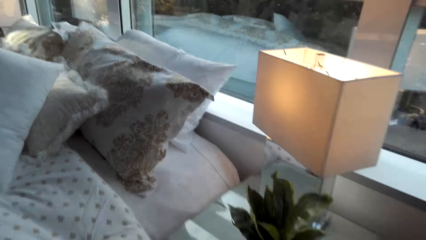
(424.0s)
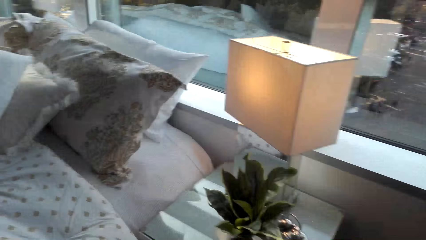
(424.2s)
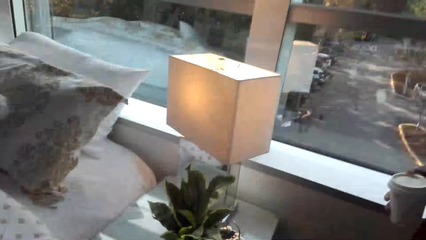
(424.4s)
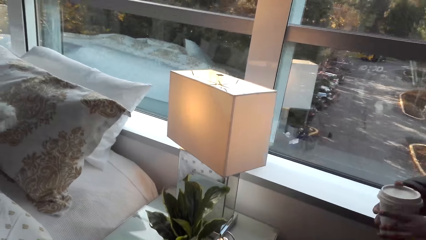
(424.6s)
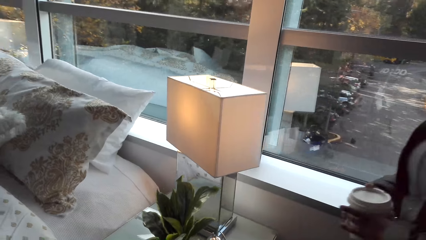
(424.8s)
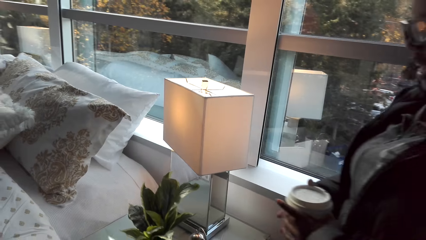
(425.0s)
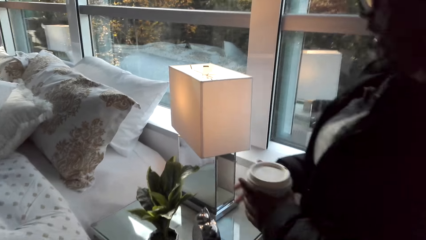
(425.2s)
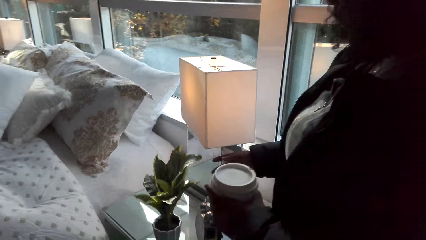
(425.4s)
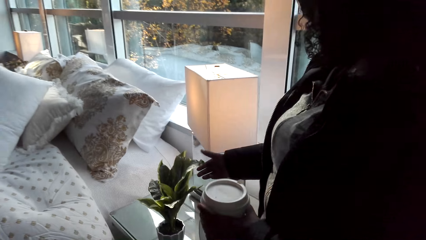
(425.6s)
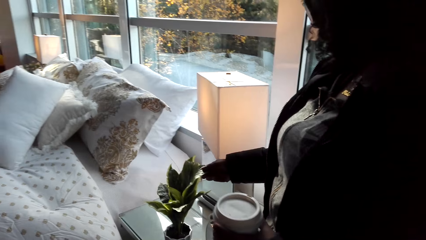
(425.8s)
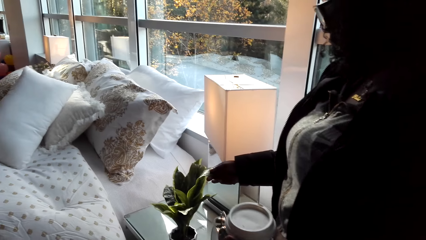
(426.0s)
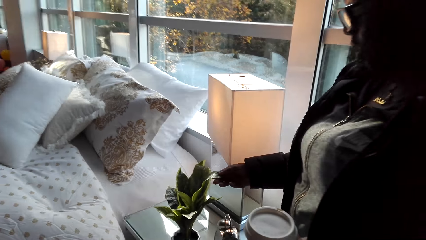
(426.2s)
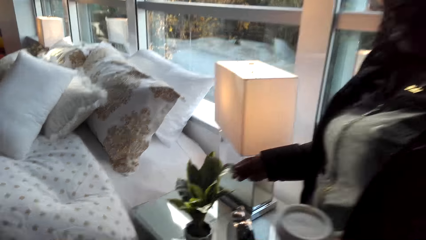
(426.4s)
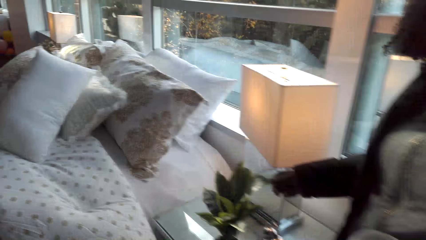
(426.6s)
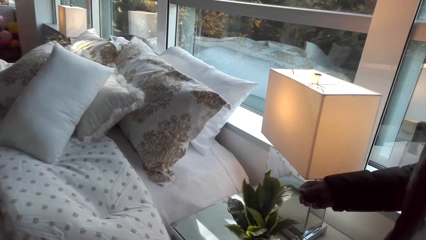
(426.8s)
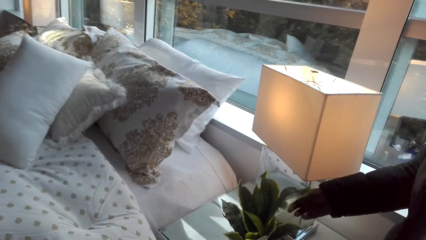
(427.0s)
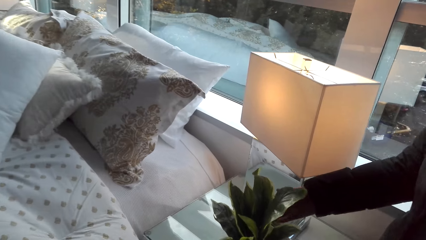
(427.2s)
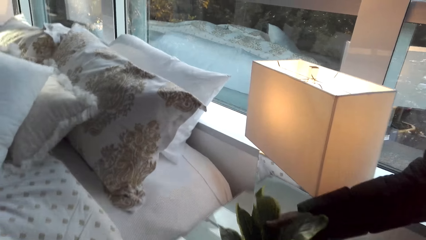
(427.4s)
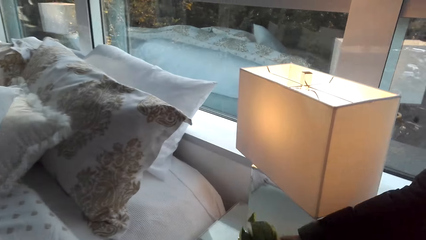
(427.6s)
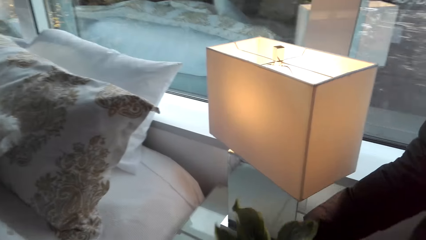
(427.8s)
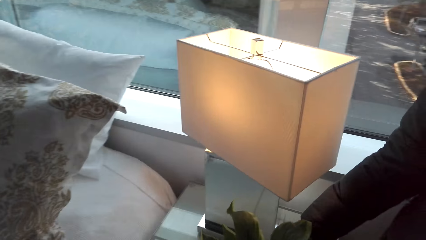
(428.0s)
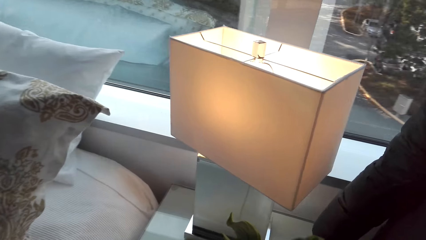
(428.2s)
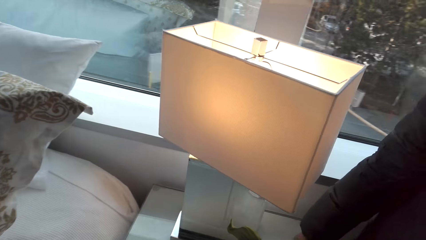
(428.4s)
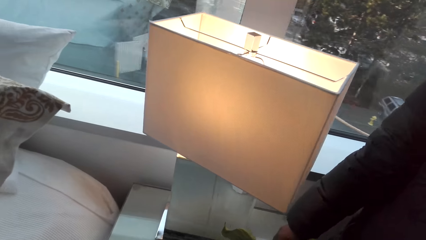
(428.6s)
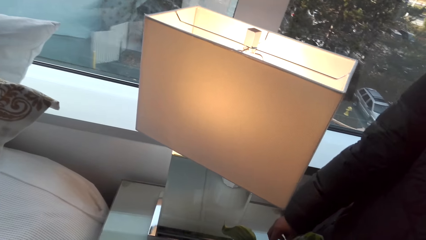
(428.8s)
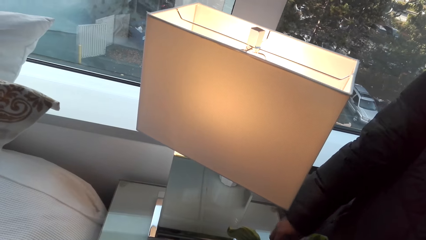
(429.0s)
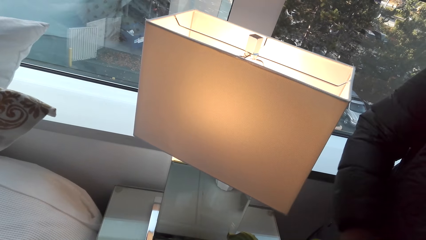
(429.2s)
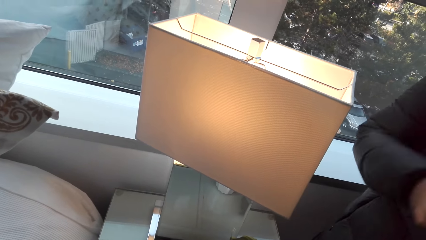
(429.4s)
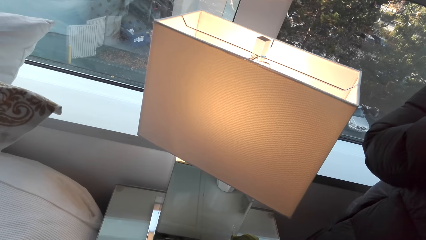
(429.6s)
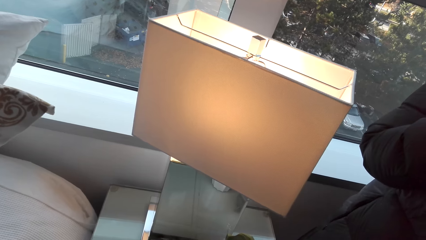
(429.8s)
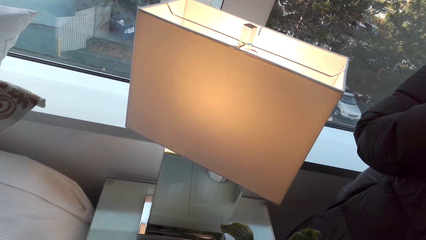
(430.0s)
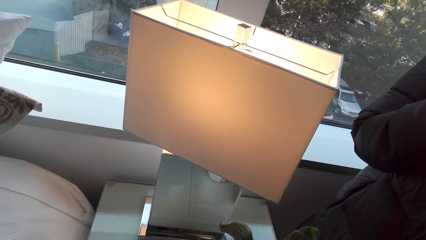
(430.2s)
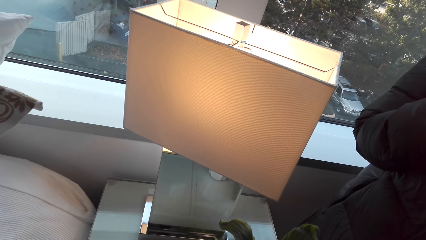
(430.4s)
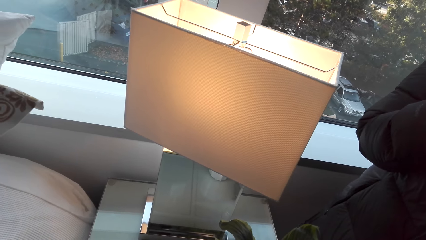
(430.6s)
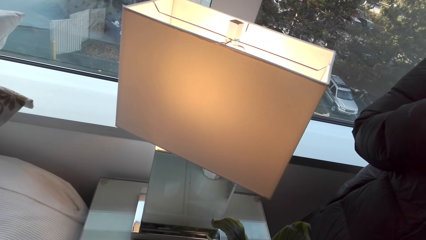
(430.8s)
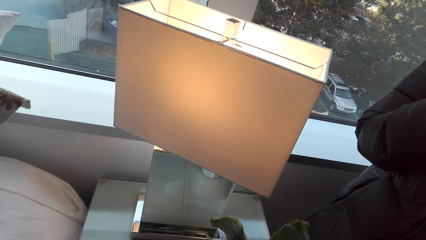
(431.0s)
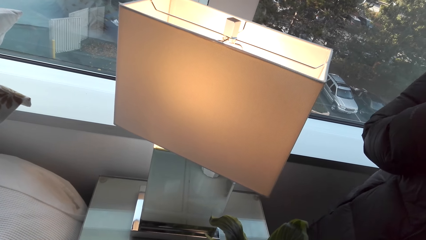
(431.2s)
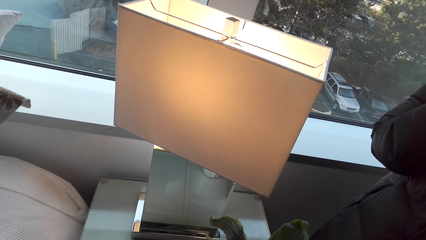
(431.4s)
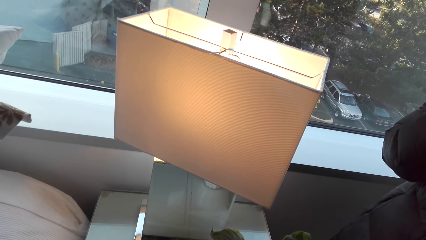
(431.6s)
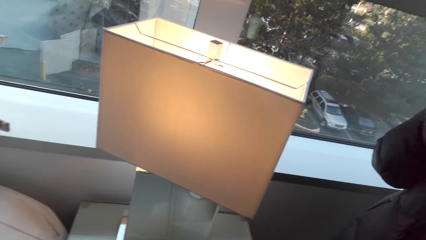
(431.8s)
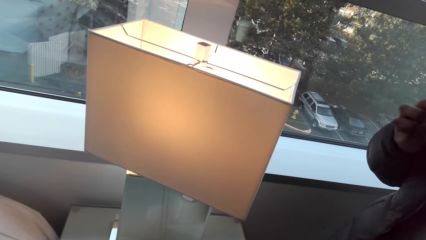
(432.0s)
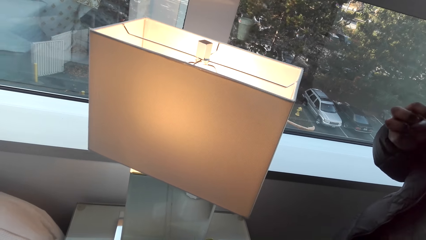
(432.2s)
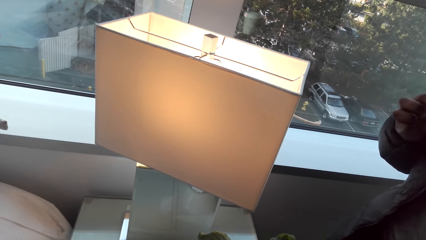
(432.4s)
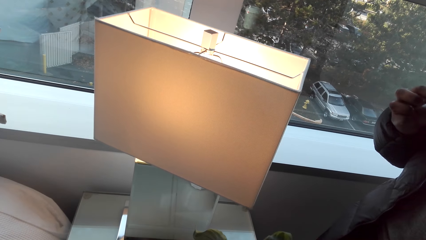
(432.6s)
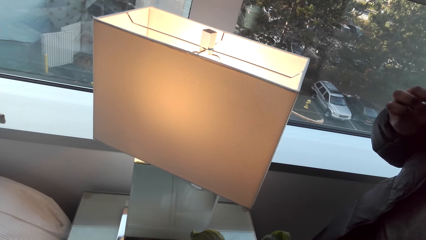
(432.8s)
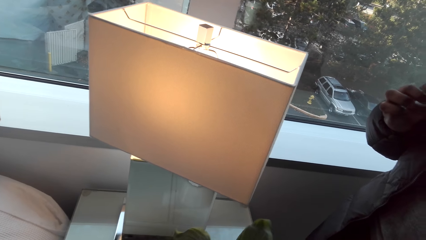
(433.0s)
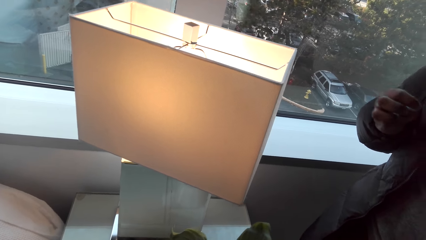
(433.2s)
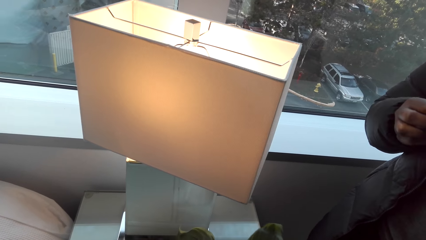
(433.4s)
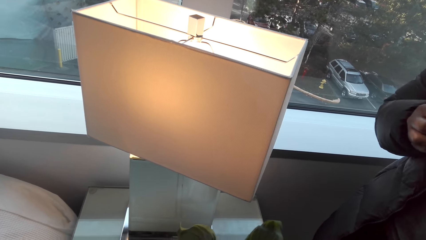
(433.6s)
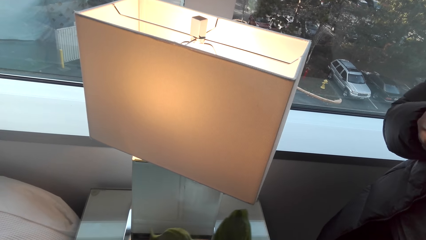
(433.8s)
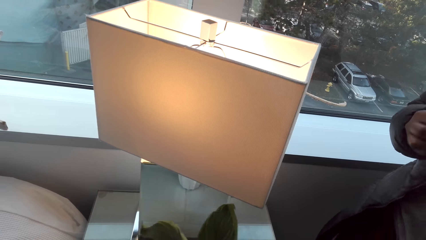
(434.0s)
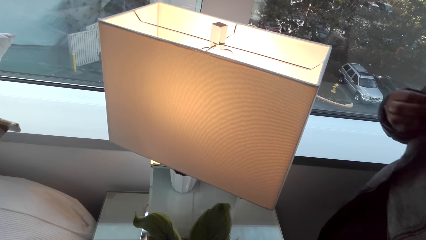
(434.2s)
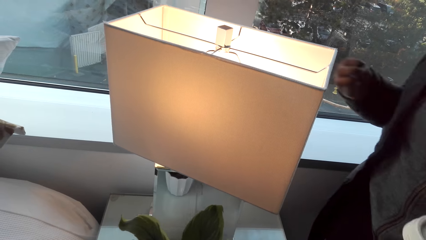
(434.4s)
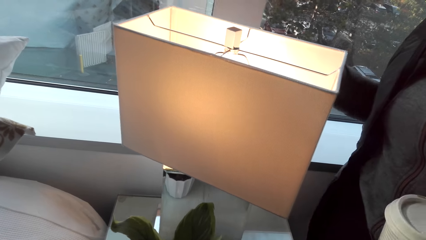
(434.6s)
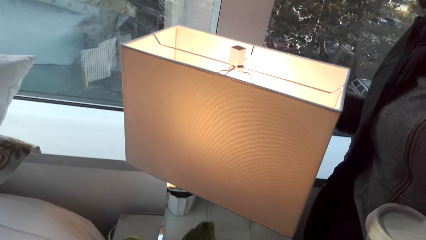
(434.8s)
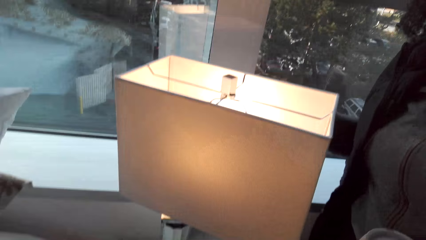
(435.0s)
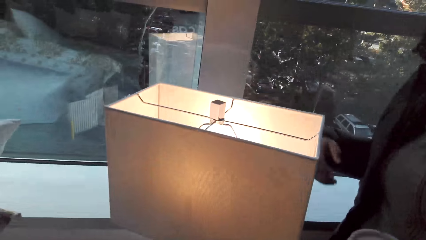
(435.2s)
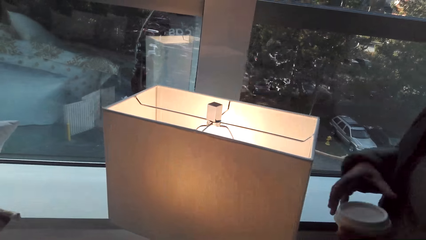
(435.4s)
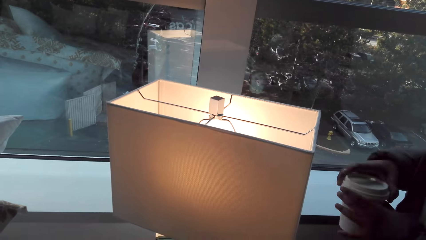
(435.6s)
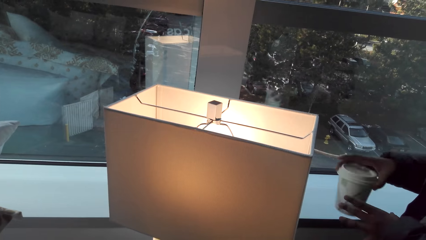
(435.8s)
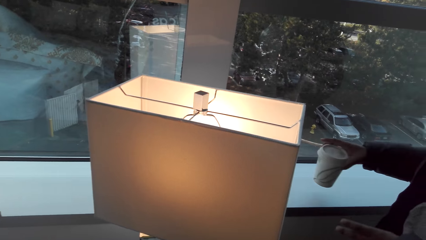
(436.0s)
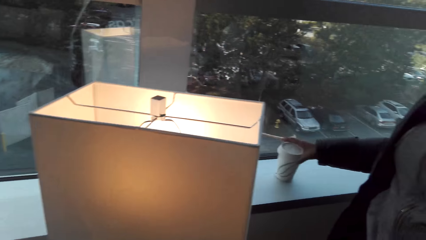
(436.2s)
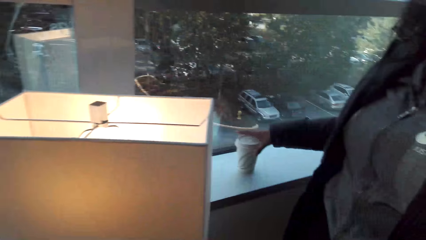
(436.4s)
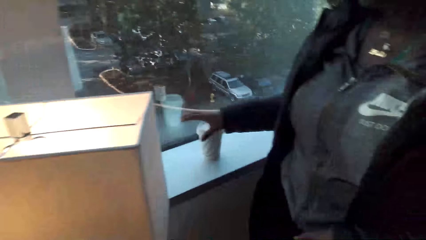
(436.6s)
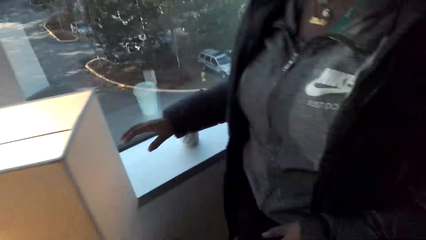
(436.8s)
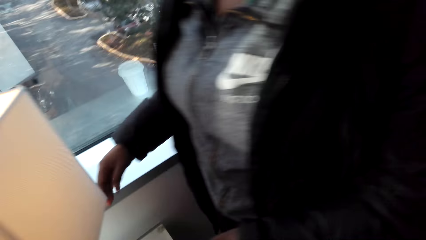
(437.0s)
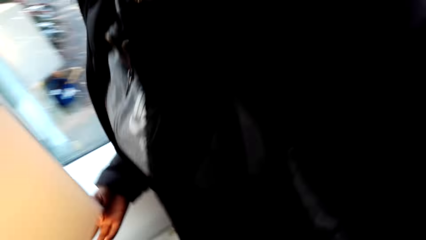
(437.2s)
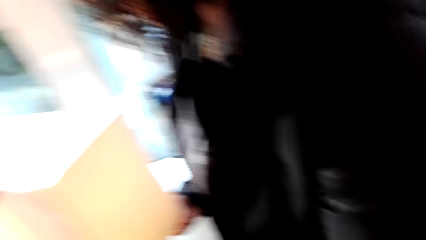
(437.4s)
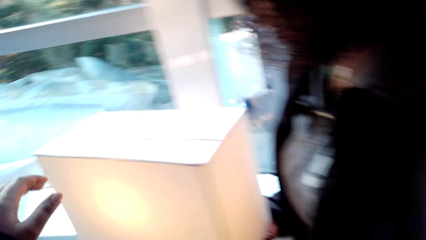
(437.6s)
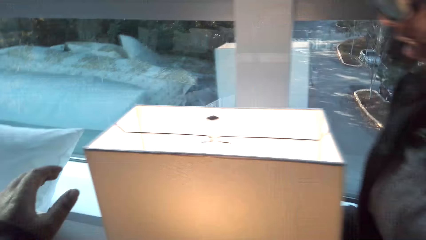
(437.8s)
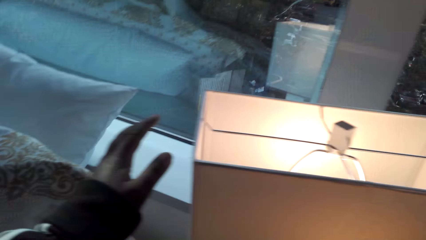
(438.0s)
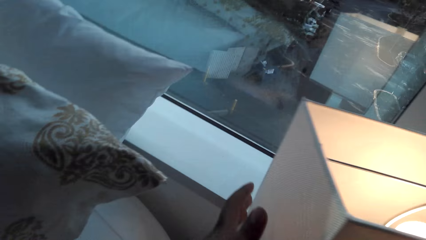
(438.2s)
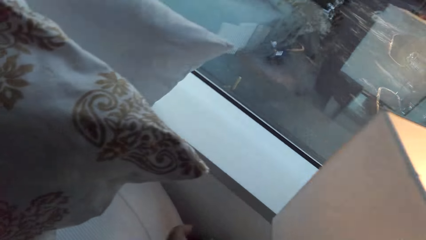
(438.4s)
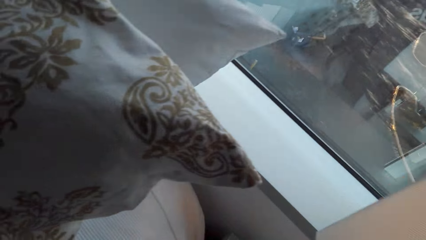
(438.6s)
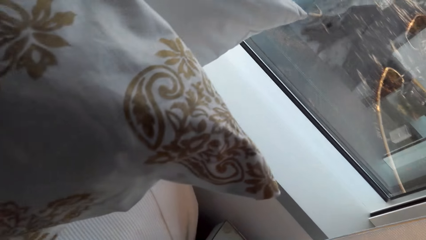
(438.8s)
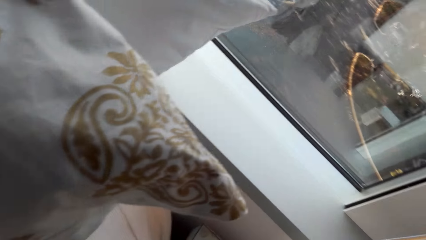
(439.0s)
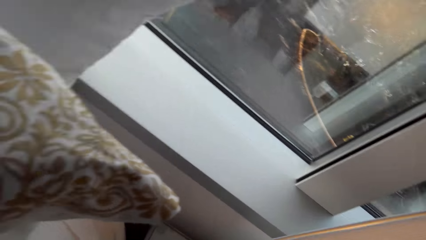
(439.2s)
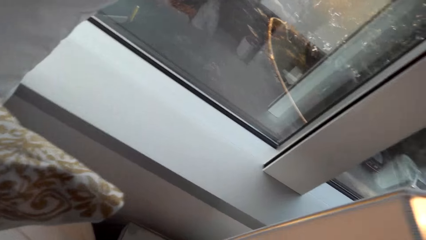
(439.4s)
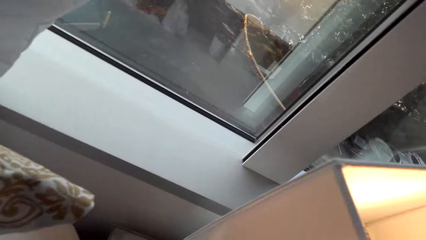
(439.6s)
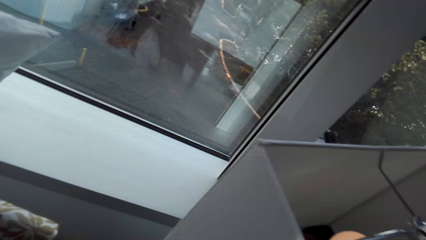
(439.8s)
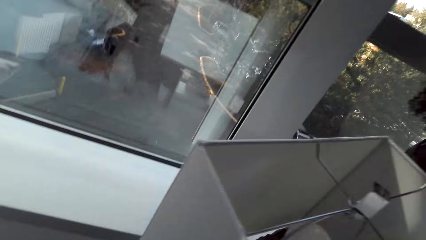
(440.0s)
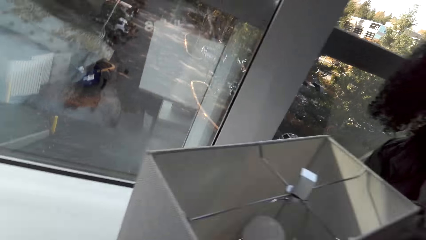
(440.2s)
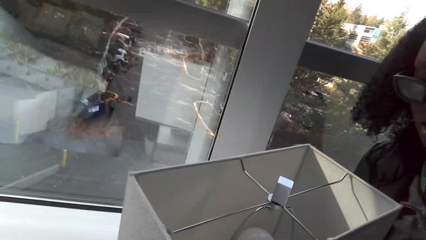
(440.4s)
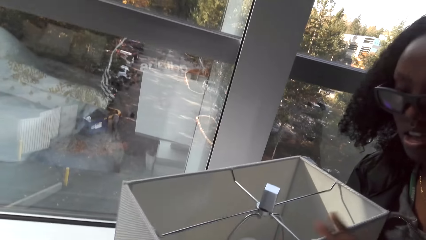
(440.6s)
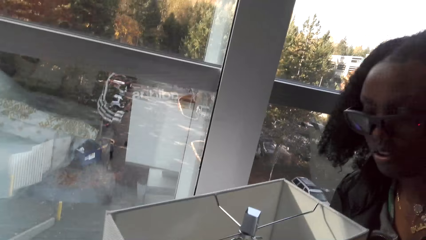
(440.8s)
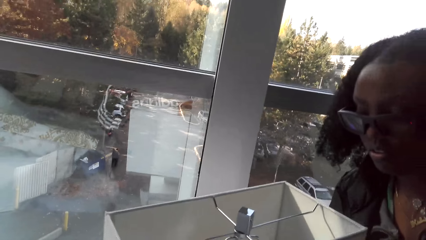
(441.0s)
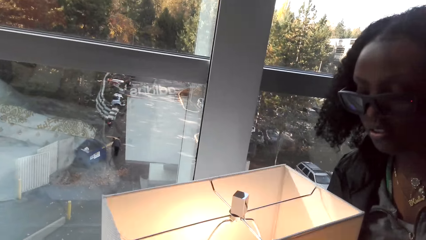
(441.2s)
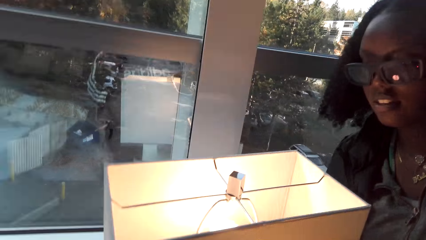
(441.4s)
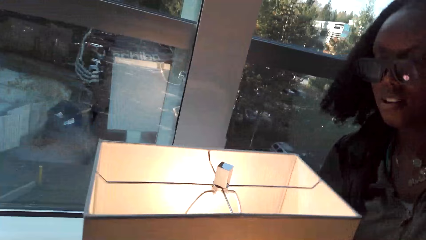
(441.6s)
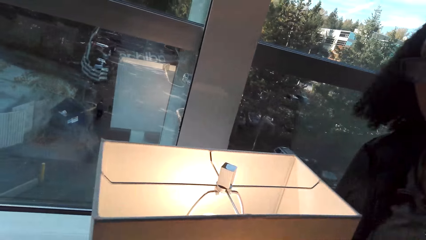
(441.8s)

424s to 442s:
The camera wearer talks to a woman. The woman talks to the camera wearer and stands near the camera wearer. The woman talks to the camera wearer again and touches the flower. The woman holds a vase. The camera wearer talks to the woman. The woman talks to the camera wearer. The camera wearer talks to the woman. The woman talks to the camera wearer. The woman talks to the camera wearer again and puts the coffee cup on the window sill. The woman holds a lampstand. The camera wearer looks around. The woman switches off the light. The camera wearer talks to the woman. The woman switches on the light.
